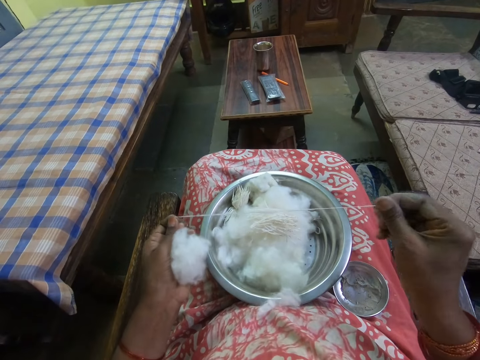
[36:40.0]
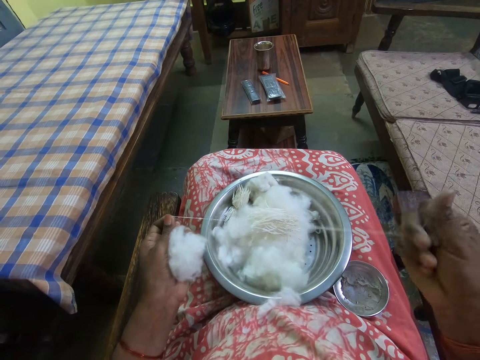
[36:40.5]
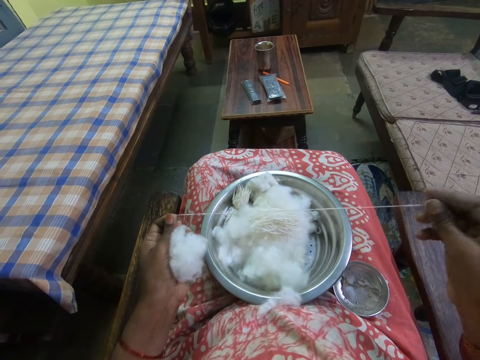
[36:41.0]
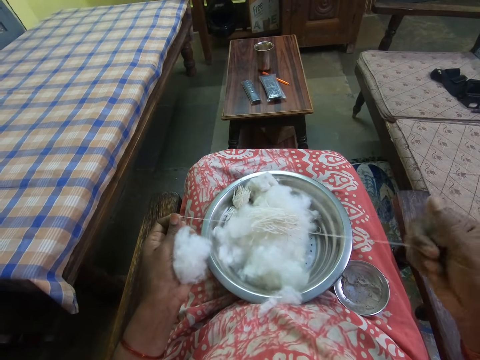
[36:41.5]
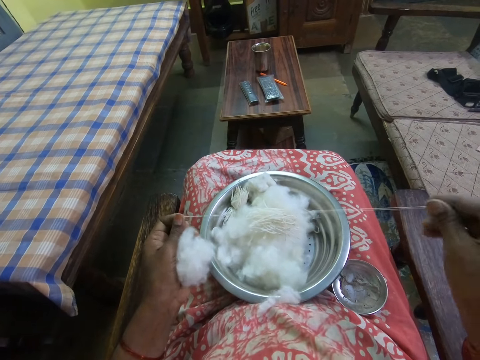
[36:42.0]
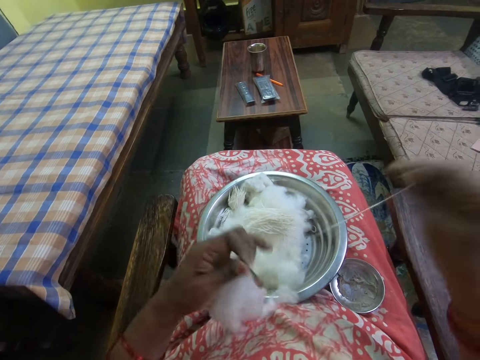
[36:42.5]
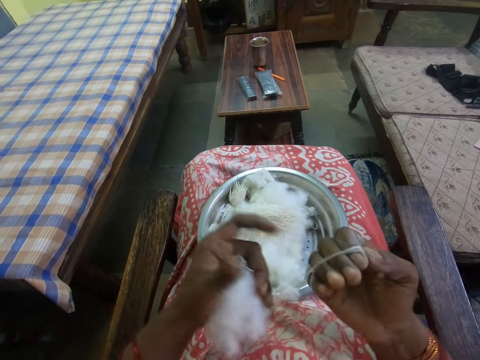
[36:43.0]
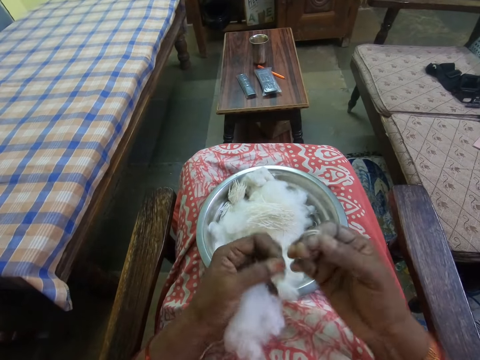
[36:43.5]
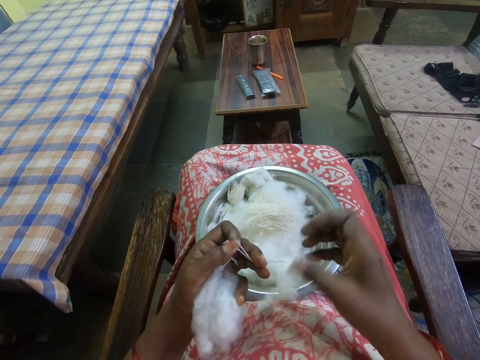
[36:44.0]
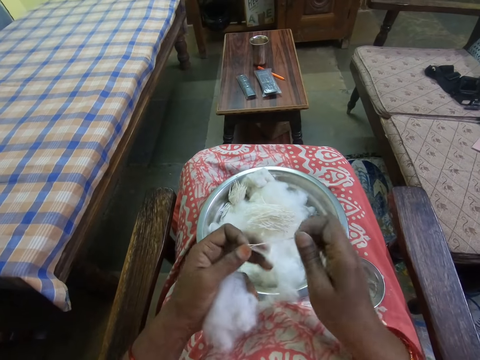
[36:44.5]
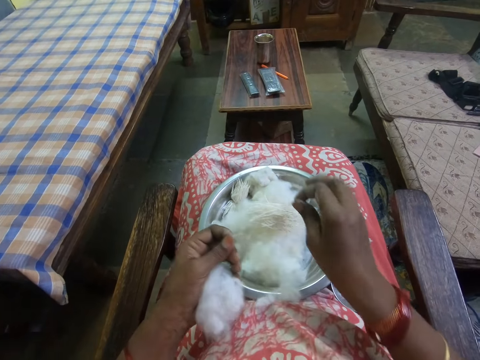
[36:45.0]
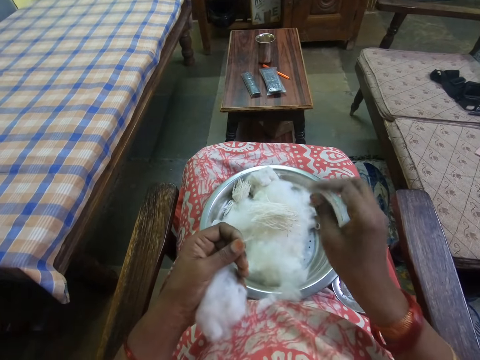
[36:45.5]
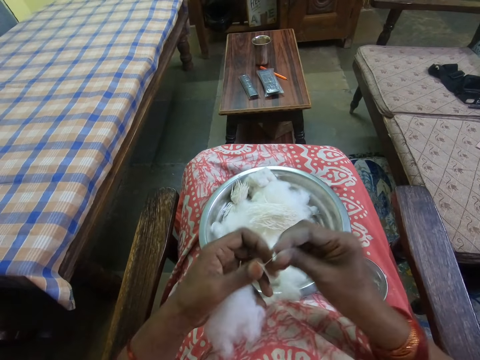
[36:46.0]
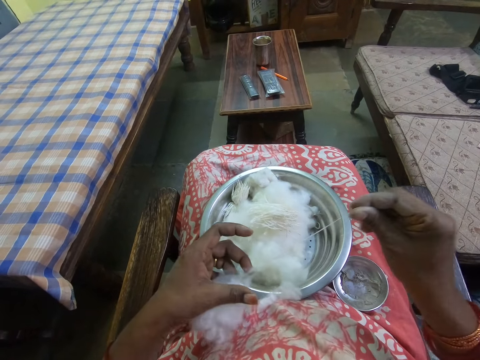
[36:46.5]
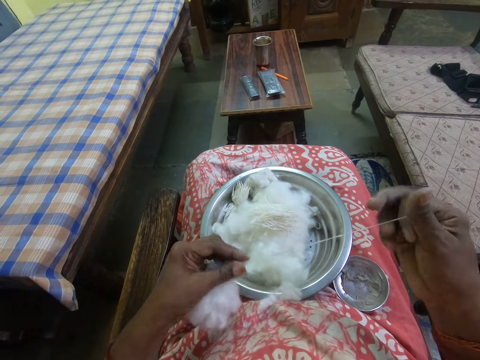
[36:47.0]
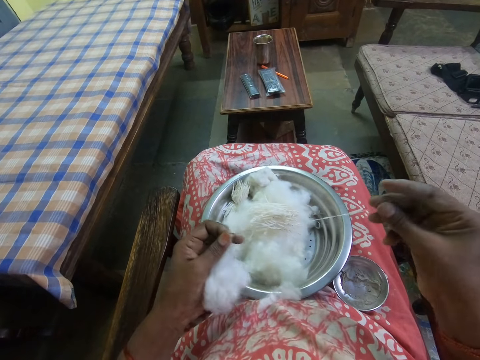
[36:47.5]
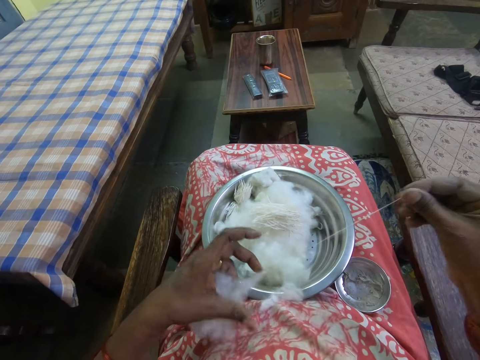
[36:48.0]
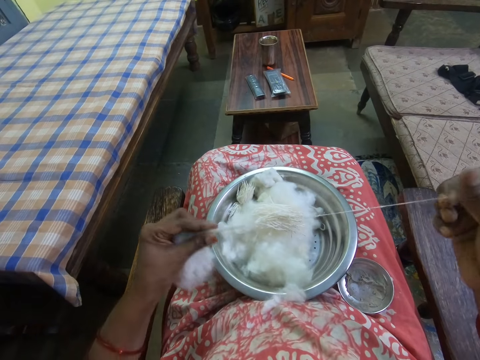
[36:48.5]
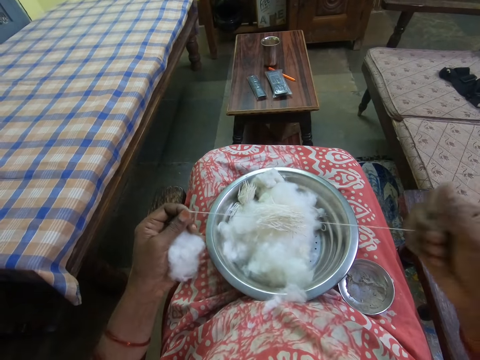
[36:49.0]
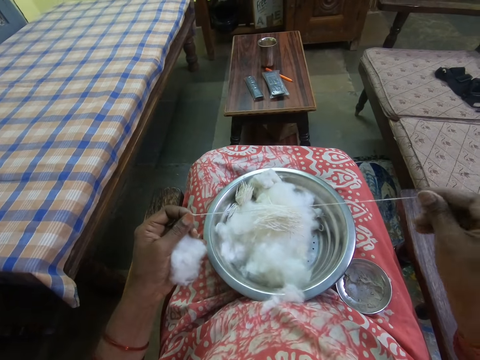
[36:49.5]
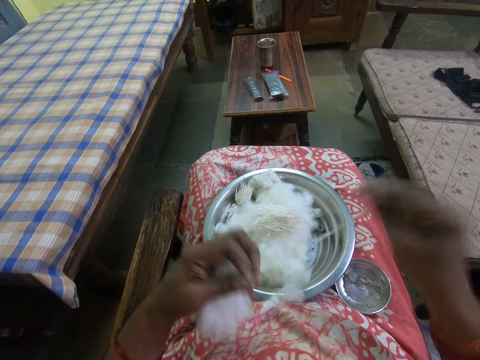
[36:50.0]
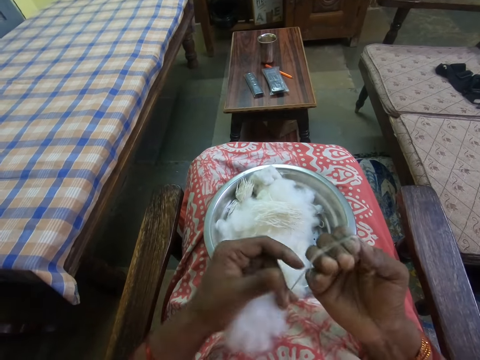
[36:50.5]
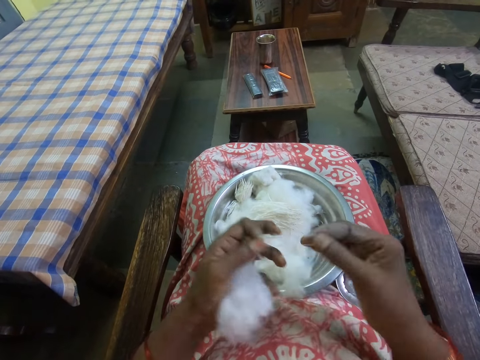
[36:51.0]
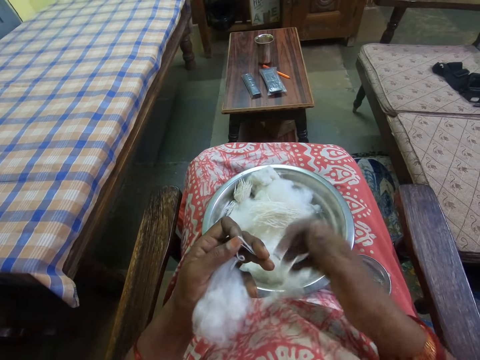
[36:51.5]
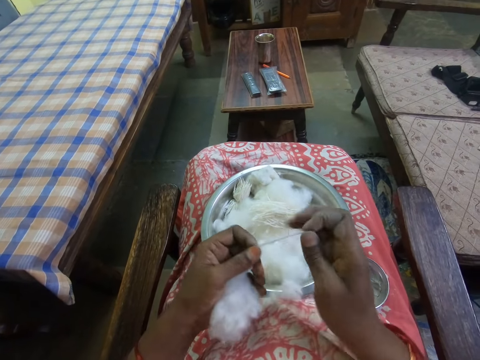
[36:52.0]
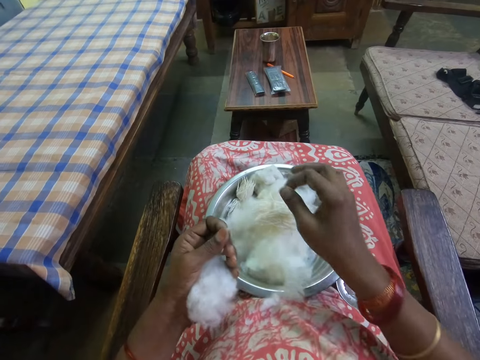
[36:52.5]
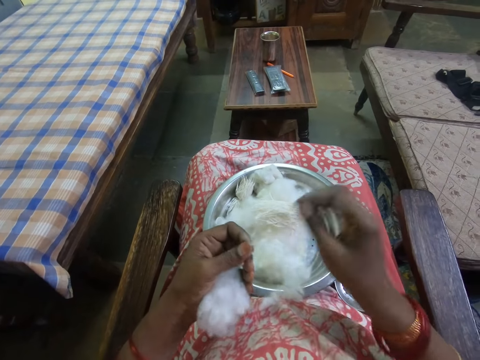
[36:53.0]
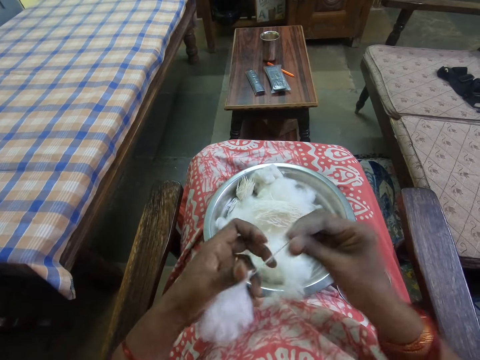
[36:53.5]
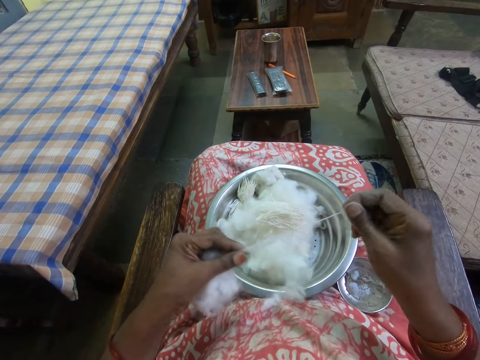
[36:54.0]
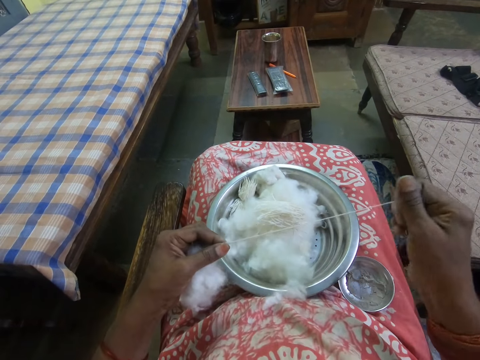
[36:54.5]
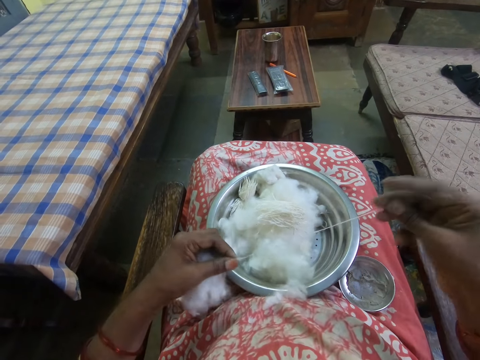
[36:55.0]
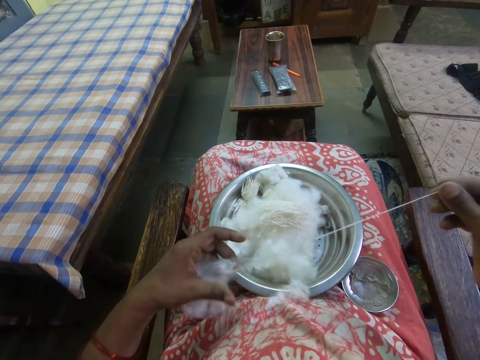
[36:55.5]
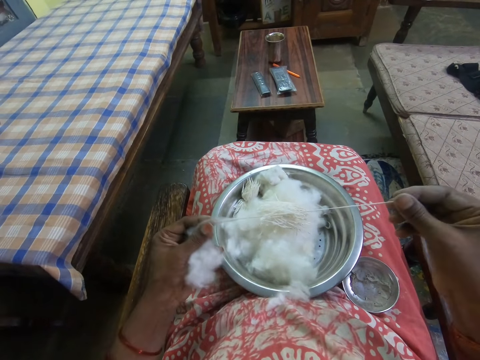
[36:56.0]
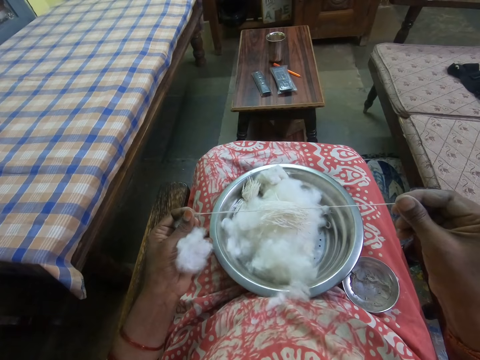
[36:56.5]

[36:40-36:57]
The camera wearer rolls a yarn from the cotton wool with the right hand. They cut the yarn with the right hand. They put the yarn on the cotton wool. They pull a yarn from the cotton wool with the right hand. They roll the yarn from the cotton wool with the right hand. They cut the yarn with the right hand. They put the yarn on the cotton wool. They pull a yarn from the cotton wool with the right hand.

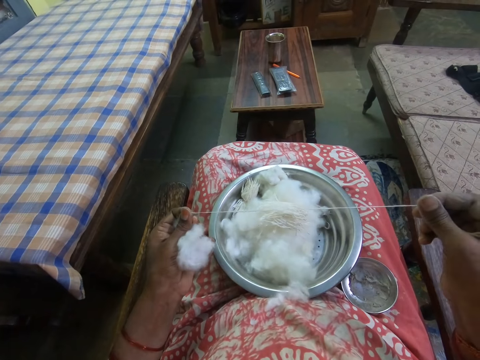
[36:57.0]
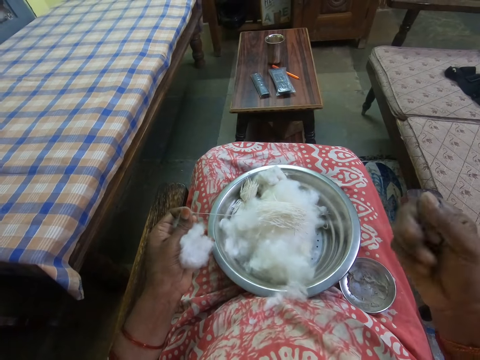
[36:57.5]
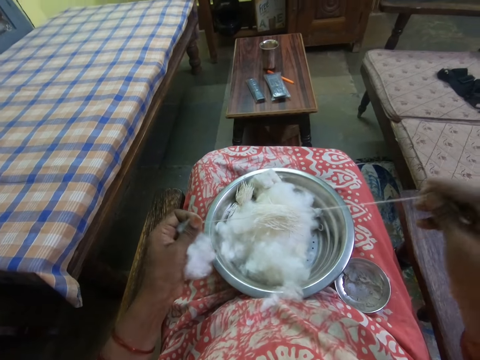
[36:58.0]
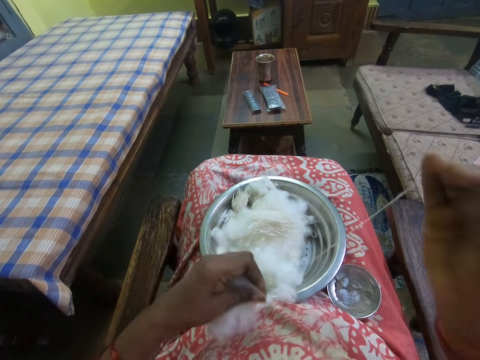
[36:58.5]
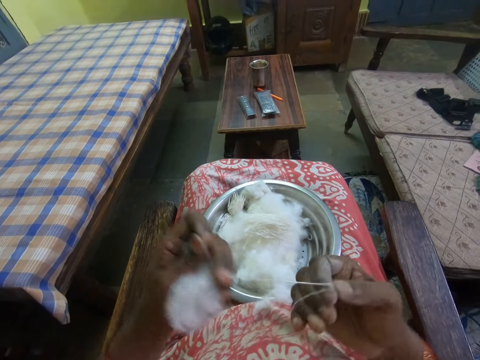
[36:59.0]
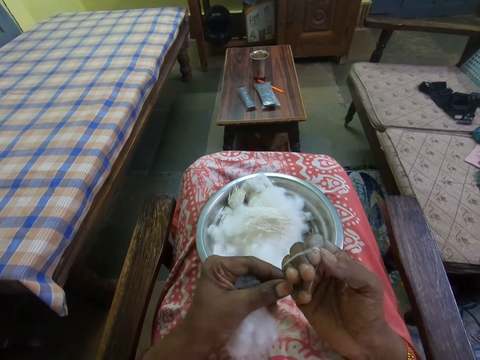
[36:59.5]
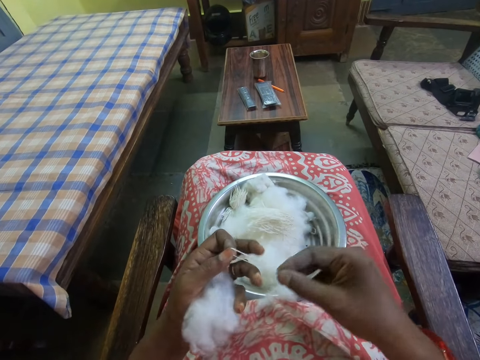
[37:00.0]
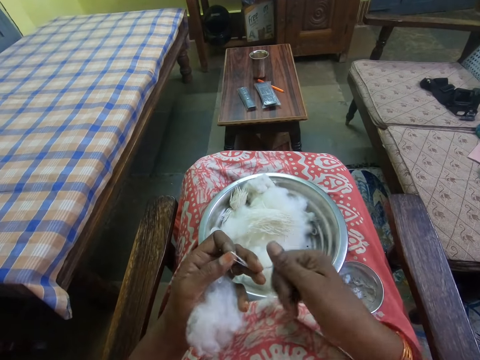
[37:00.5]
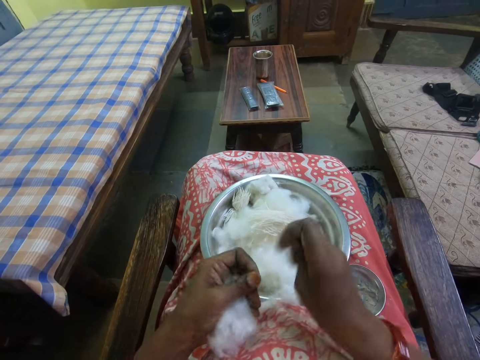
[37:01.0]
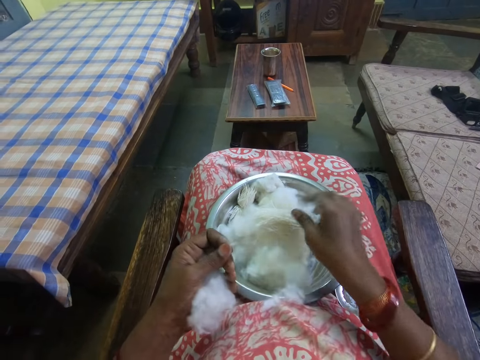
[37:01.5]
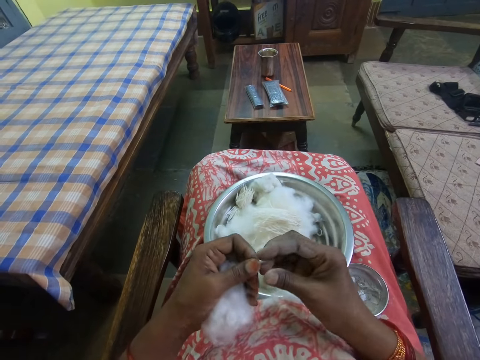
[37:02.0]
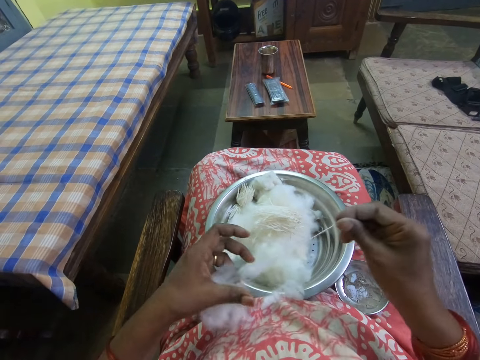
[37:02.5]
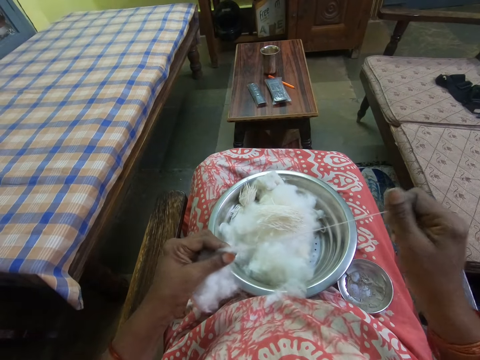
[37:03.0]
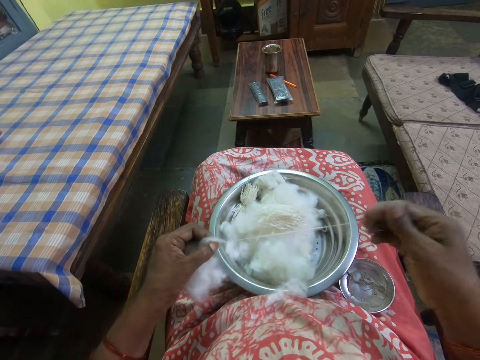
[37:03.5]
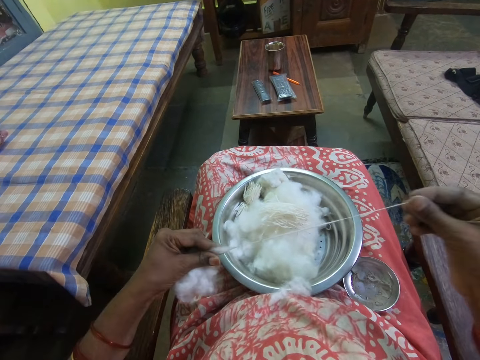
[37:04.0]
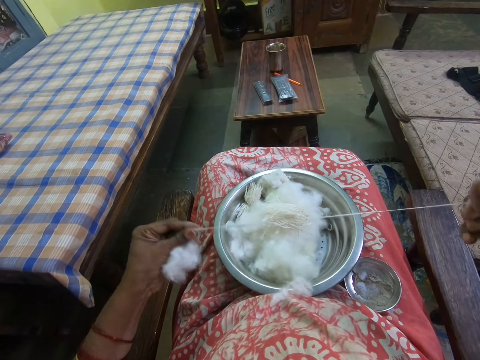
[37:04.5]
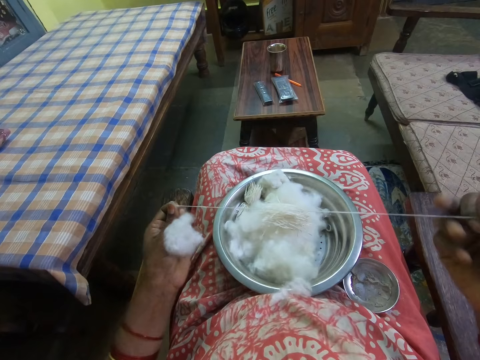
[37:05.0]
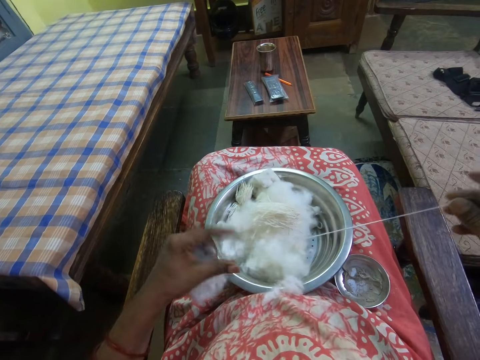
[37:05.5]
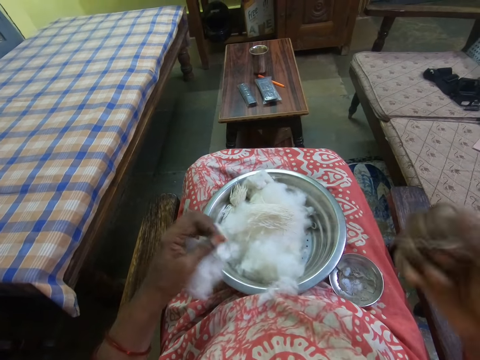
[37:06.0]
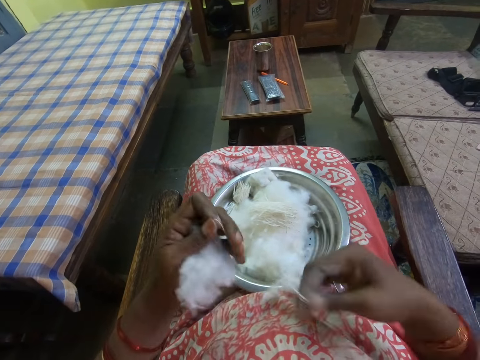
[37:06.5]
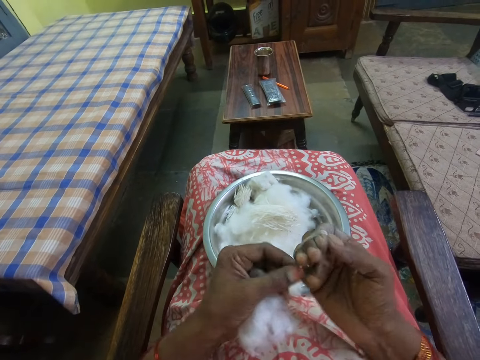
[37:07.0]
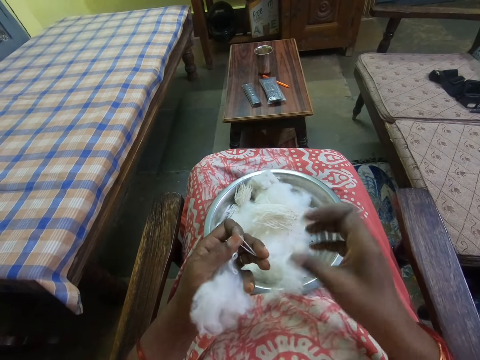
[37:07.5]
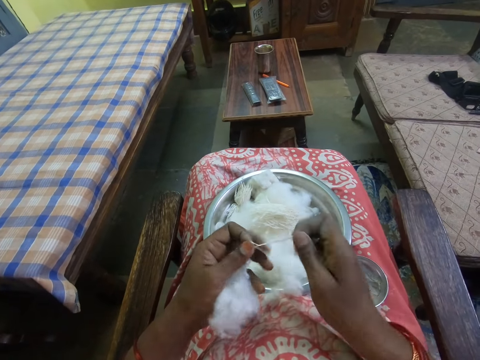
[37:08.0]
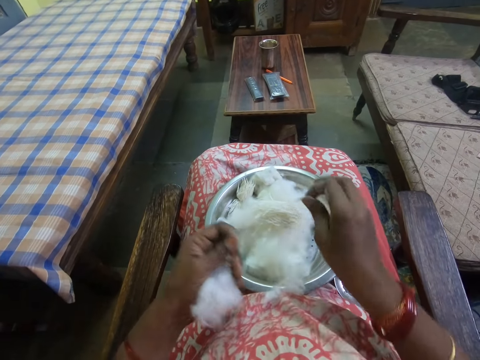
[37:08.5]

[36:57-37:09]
The camera wearer rolls a yarn from the cotton wool with the right hand. They cut the yarn with the right hand. They put the yarn on the cotton wool. They pull a yarn from the cotton wool with the right hand. They roll the yarn from the cotton wool with the right hand. They cut the yarn with the right hand.
